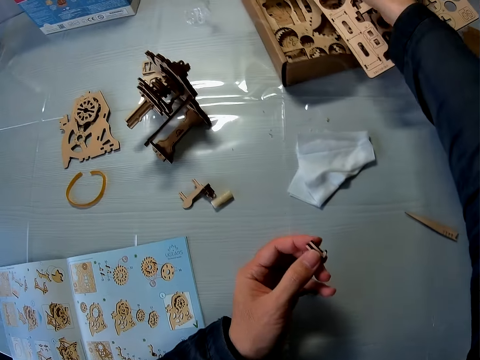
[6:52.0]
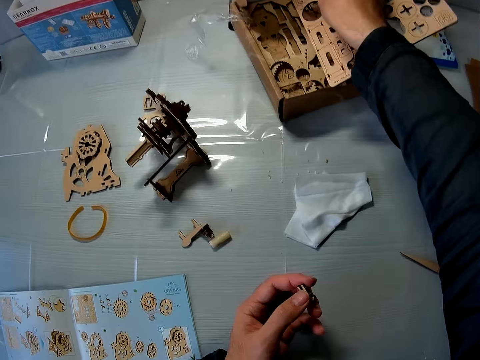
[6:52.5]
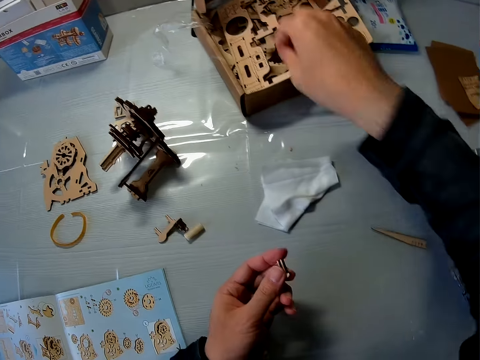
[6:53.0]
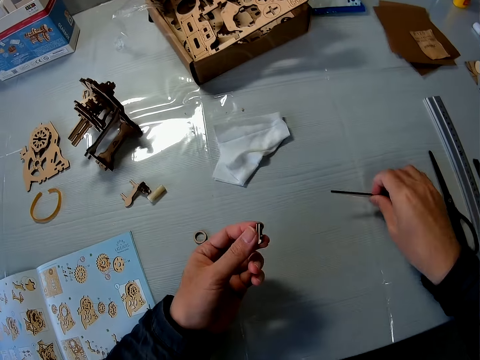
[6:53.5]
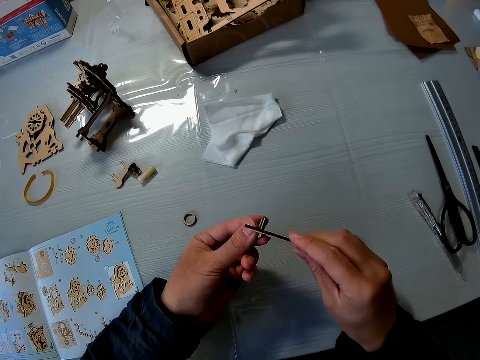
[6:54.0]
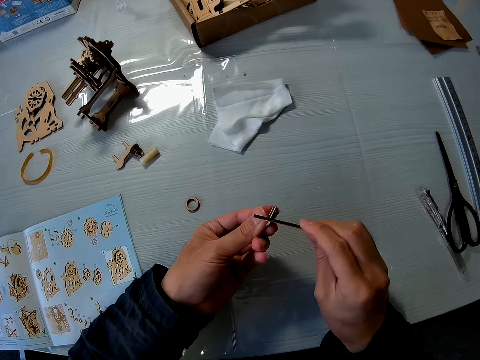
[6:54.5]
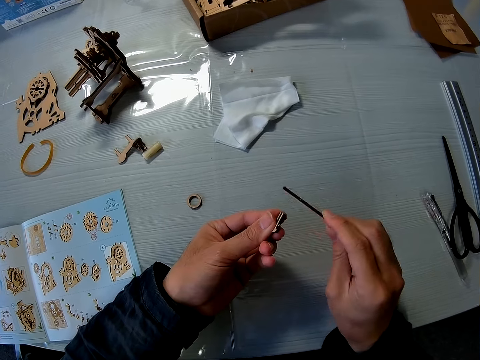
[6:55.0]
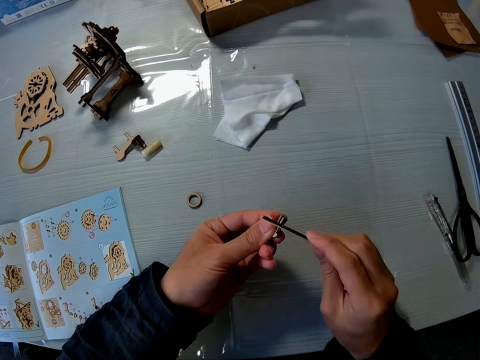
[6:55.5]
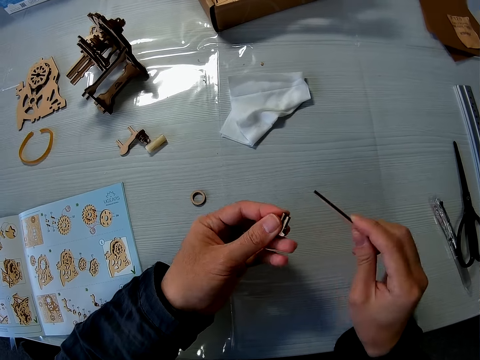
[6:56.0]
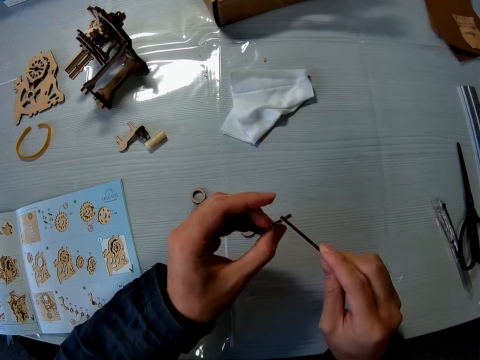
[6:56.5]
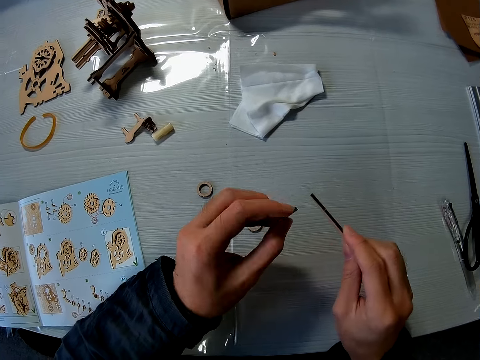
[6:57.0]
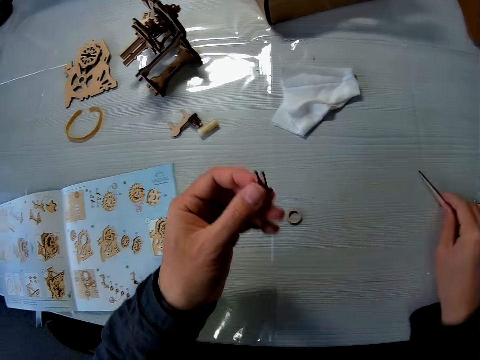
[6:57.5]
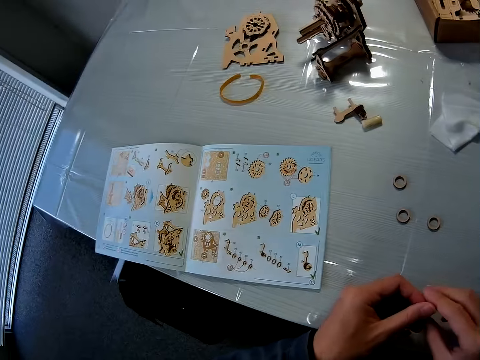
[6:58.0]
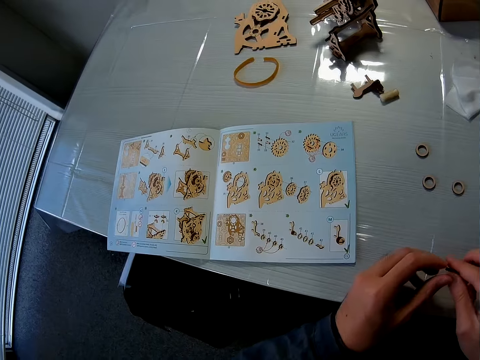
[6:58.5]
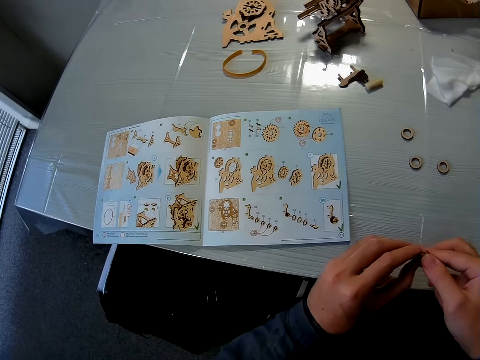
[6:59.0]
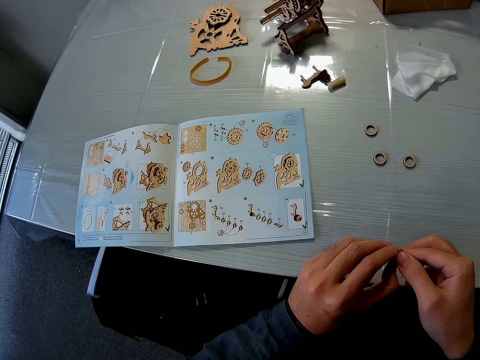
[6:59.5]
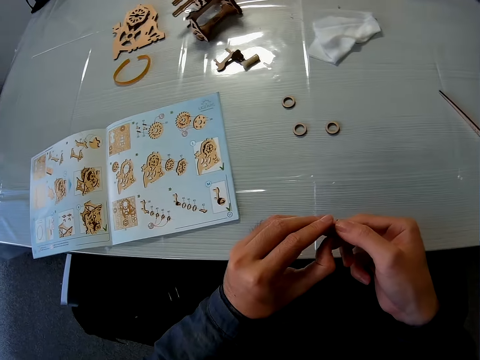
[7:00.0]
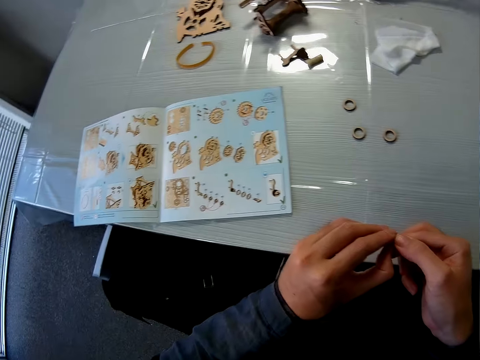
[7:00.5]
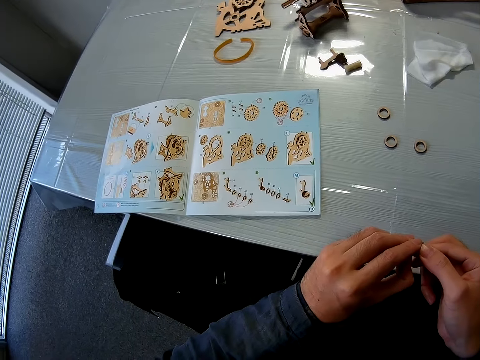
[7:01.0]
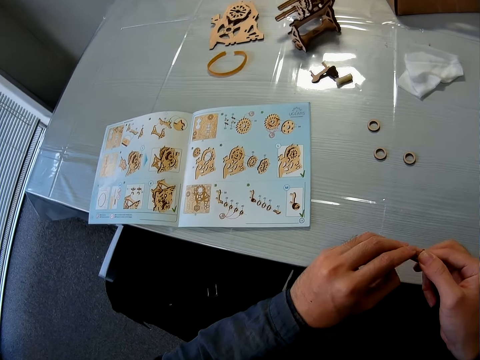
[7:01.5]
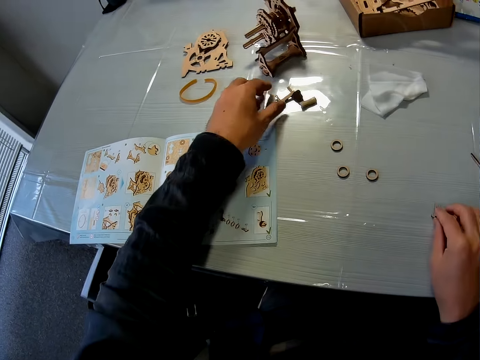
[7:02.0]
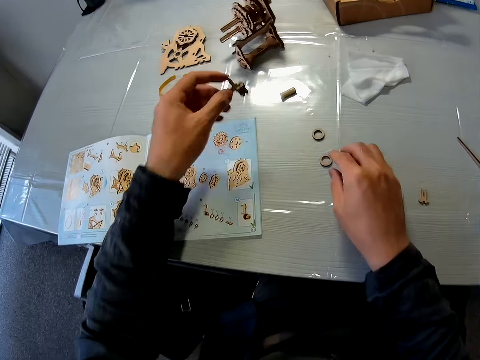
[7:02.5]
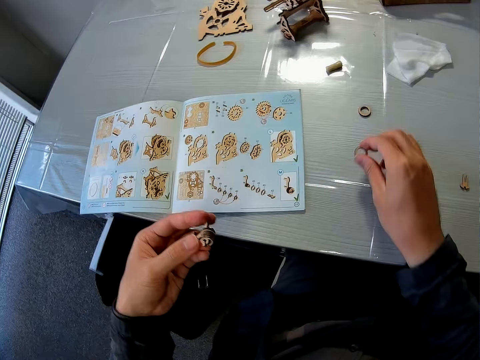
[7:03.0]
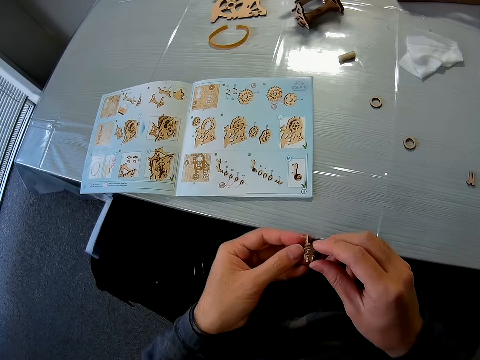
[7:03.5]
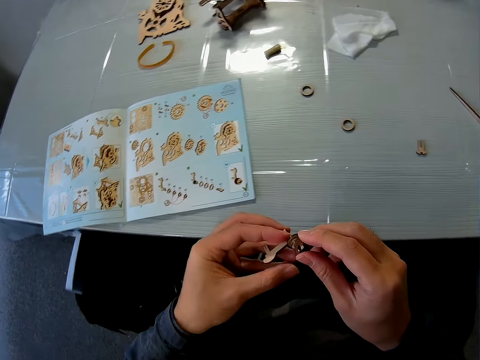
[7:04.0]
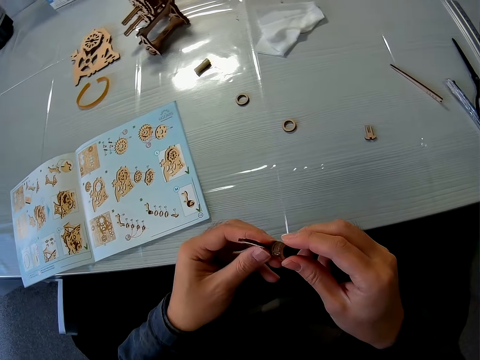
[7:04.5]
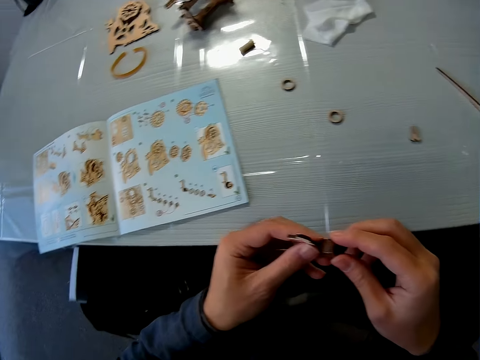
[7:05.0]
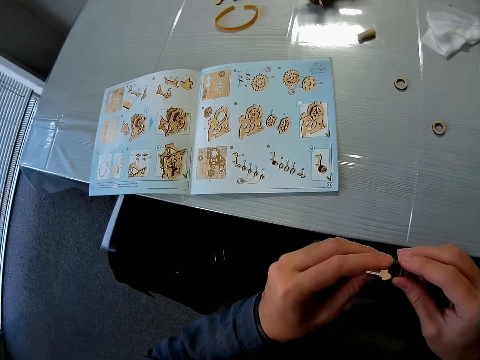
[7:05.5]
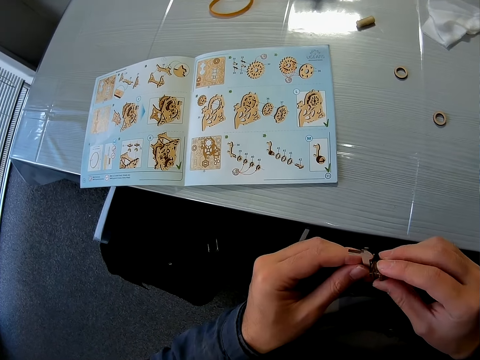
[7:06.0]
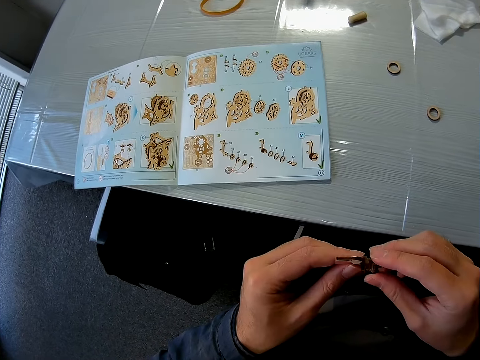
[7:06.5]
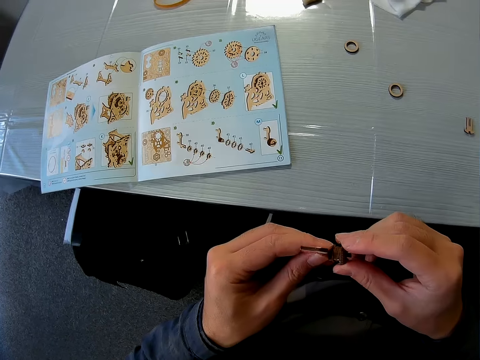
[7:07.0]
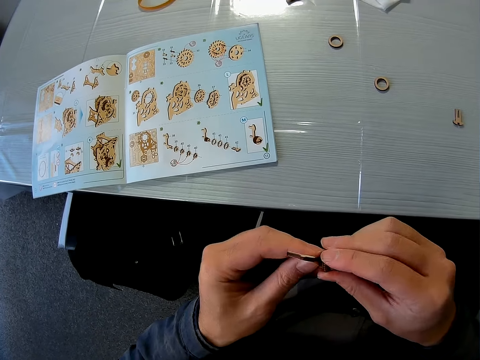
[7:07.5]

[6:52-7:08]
The camera wearer drops the wooden puzzle sheet with his right hand into the box. He picks up the puzzle file on the table with his right hand. He takes the gear model. He files the wooden puzzle piece. He rubs the gear model together. He drops the puzzle file on the table with his right hand. He puts down the gear model. He touches the puzzle with both hands. He holds the gear model in his hand. He drops the puzzle on the table with his right hand. He picks up a puzzle piece on the table with his left hand. He picks up another puzzle piece on the table with his right hand. He joins the puzzle pieces together.

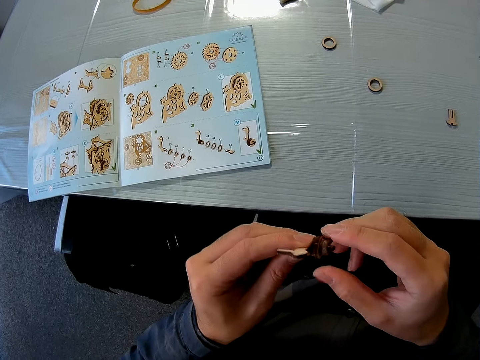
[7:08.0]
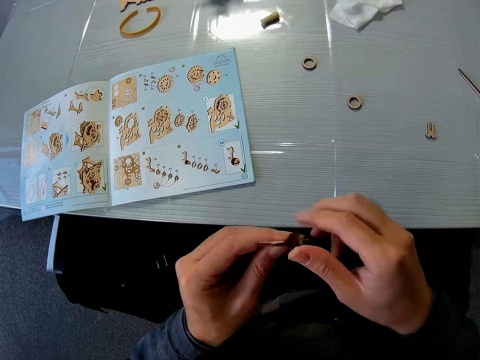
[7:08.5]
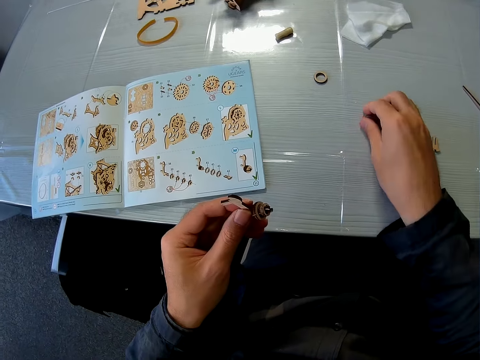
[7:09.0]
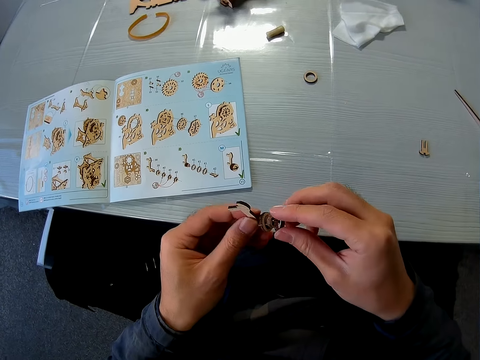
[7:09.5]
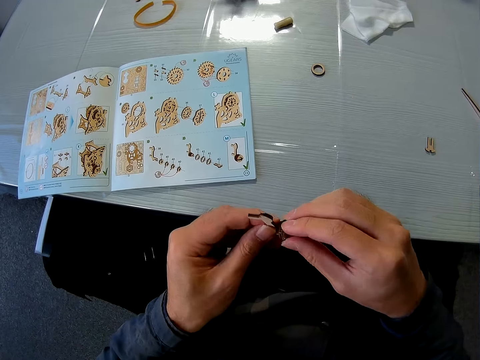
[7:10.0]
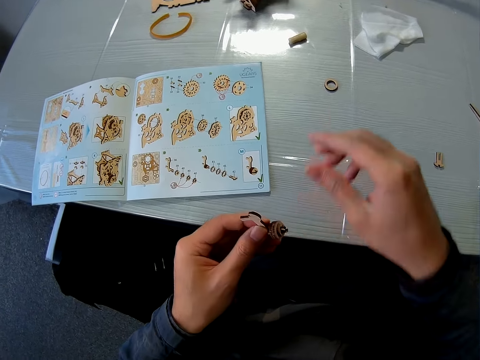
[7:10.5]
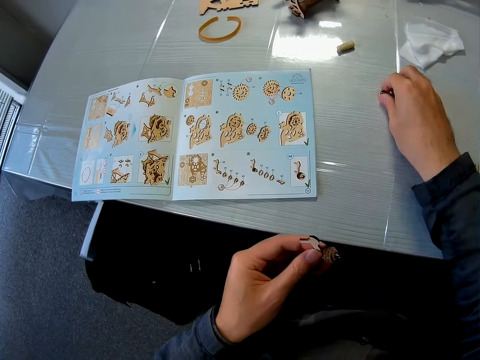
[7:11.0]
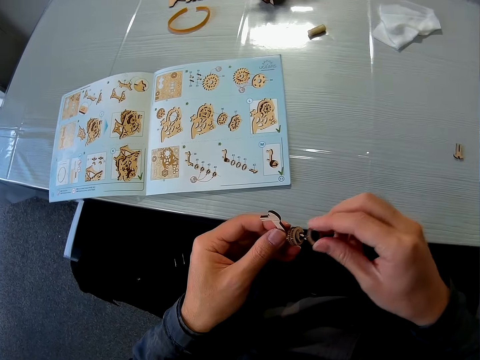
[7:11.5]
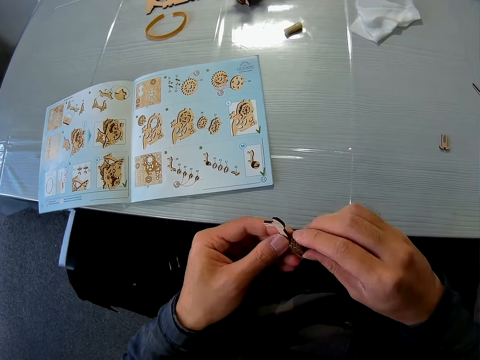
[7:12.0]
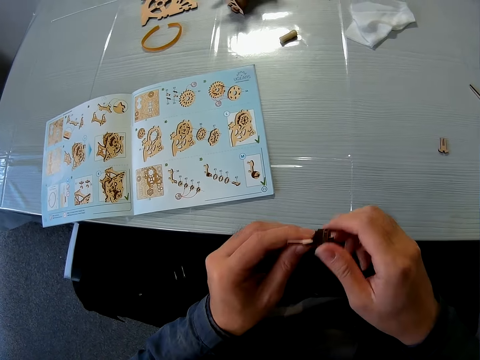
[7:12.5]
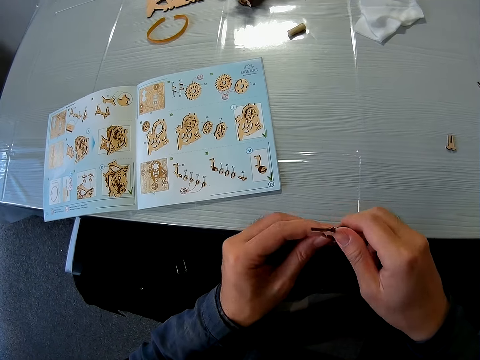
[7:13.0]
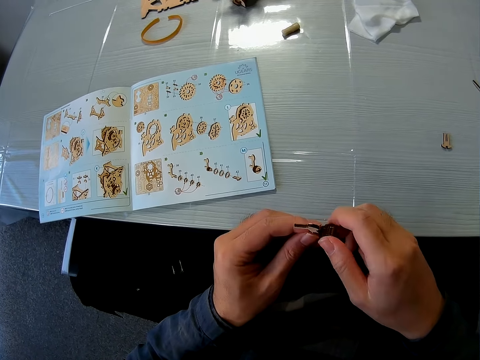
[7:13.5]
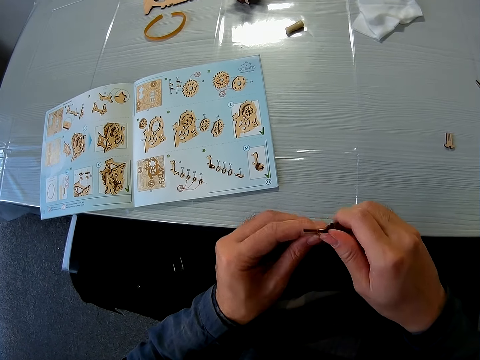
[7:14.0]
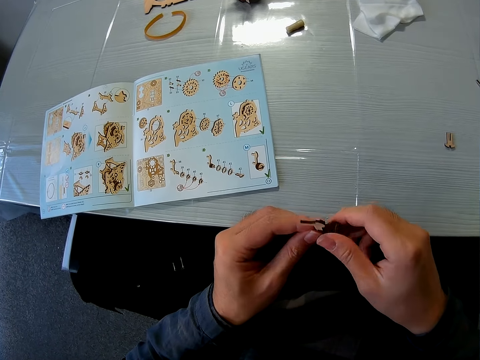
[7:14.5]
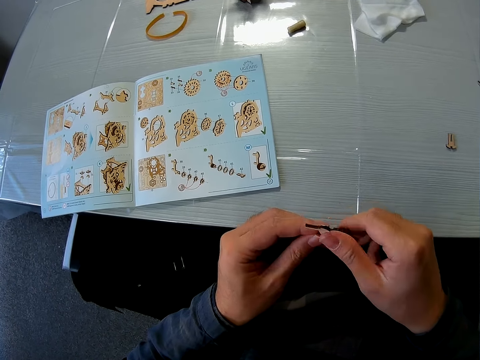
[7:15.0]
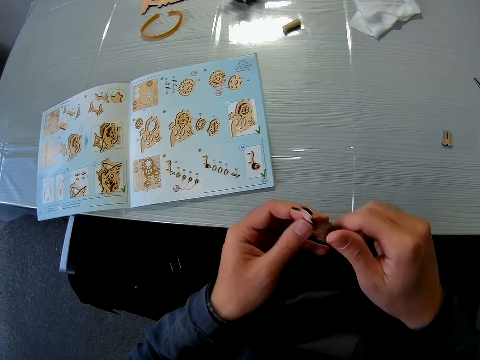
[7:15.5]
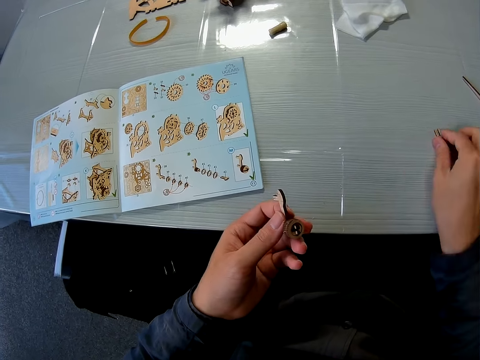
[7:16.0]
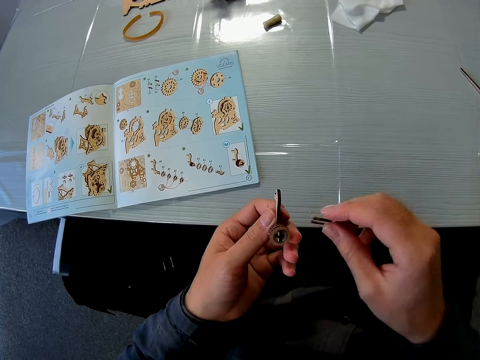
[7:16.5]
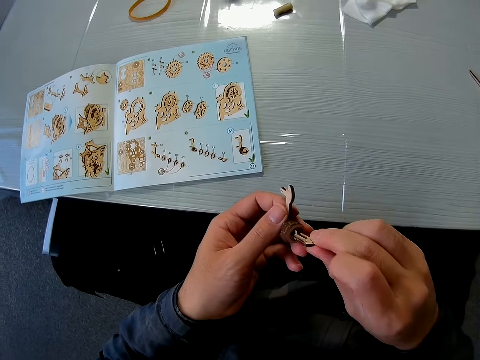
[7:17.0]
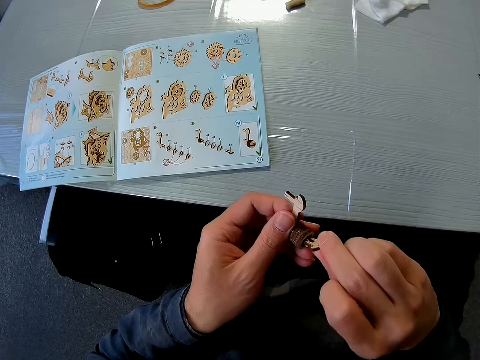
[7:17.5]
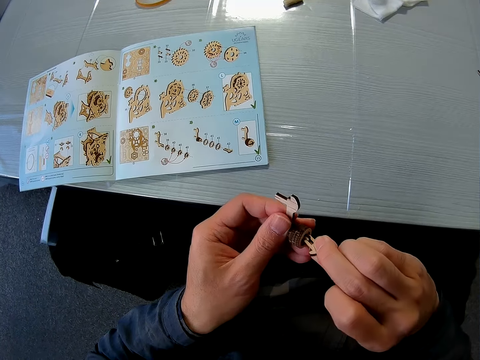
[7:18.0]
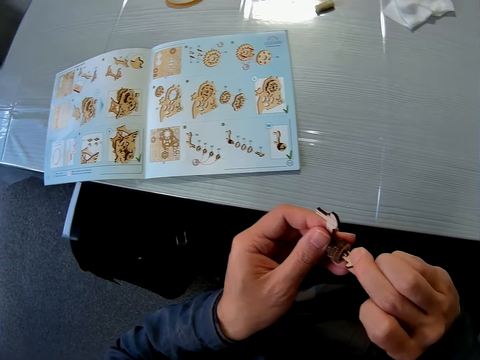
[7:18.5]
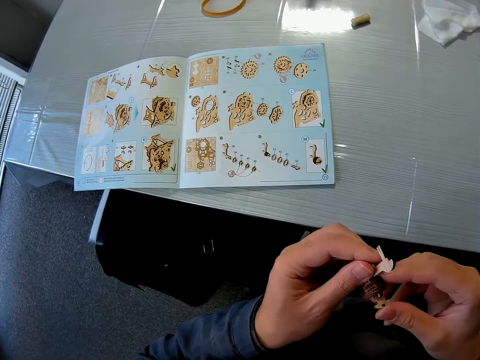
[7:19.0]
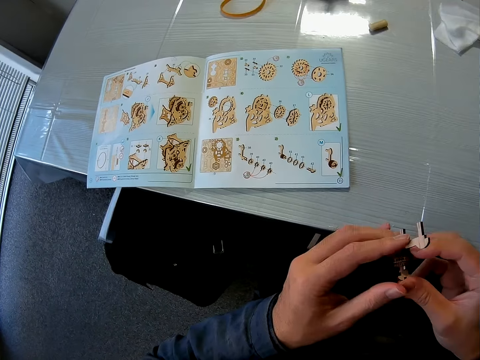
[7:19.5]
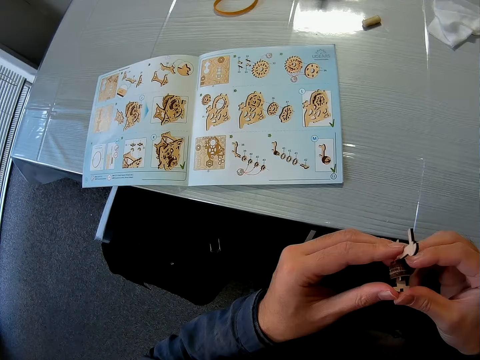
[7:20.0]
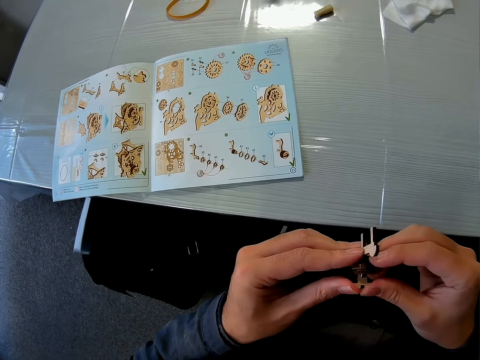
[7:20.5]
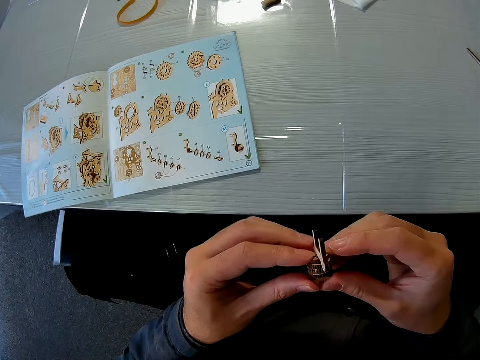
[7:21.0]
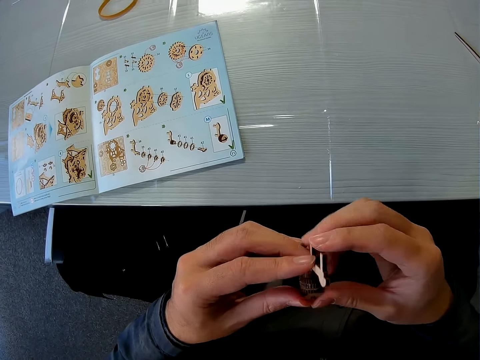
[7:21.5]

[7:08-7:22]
The camera wearer picks up another puzzle piece on the table with his right hand. He joins the puzzle piece to the one on his left hand. He picks up another puzzle piece on the table with his right hand. He joins the puzzle piece to the one on his left hand. He picks up another puzzle piece on the table with his right hand. He joins the puzzle piece to the one on his left hand.
